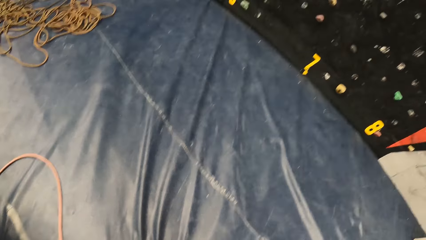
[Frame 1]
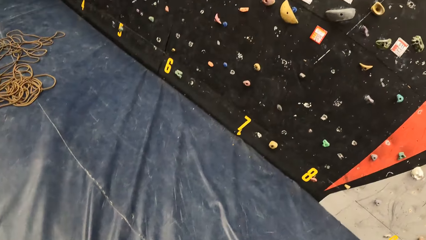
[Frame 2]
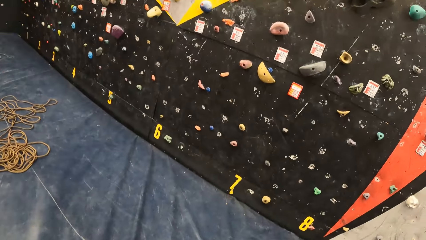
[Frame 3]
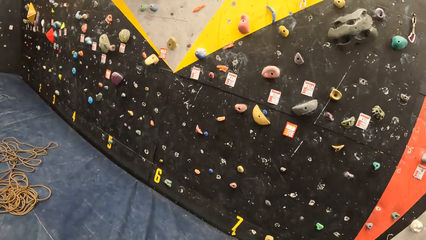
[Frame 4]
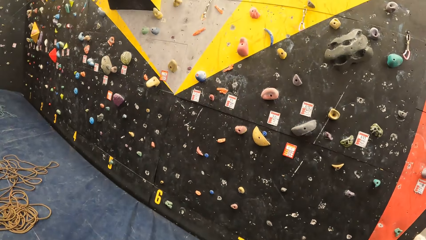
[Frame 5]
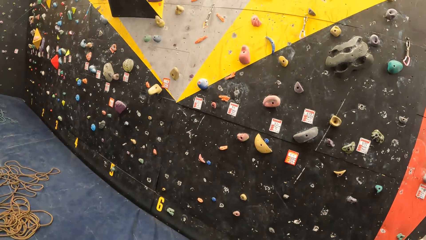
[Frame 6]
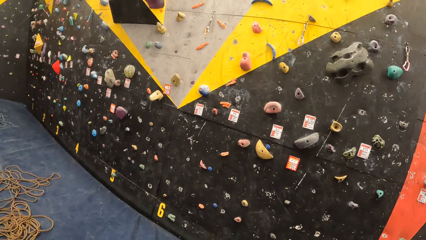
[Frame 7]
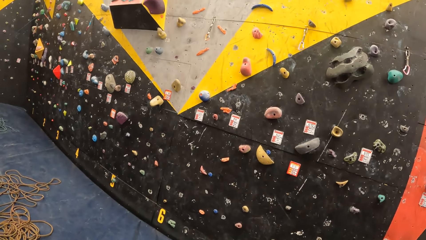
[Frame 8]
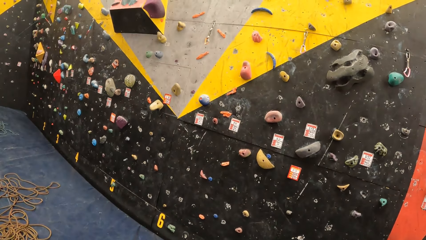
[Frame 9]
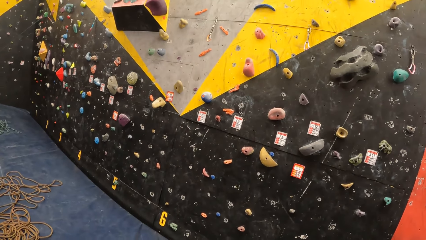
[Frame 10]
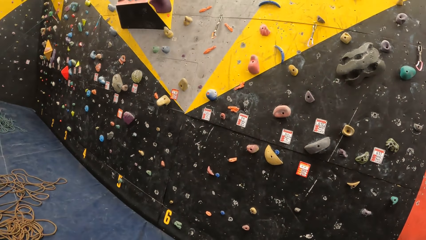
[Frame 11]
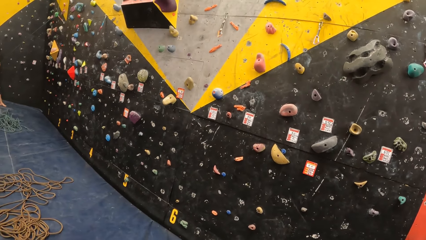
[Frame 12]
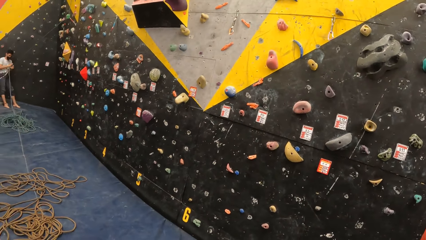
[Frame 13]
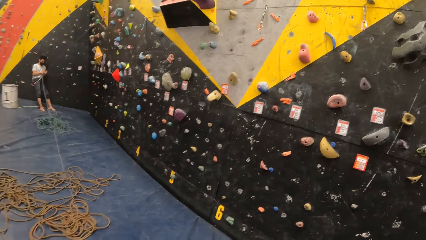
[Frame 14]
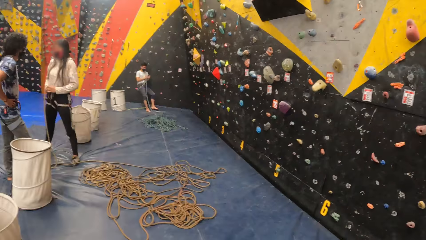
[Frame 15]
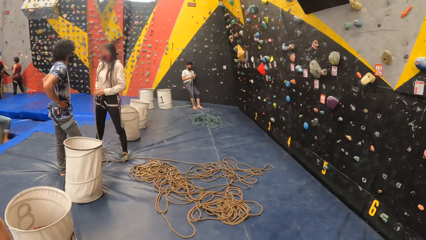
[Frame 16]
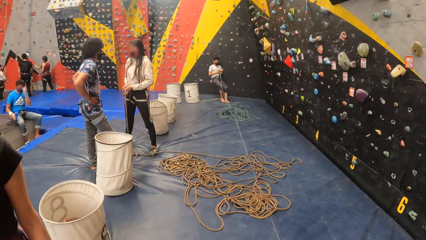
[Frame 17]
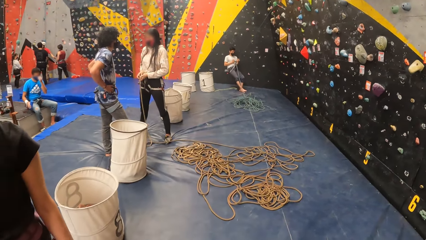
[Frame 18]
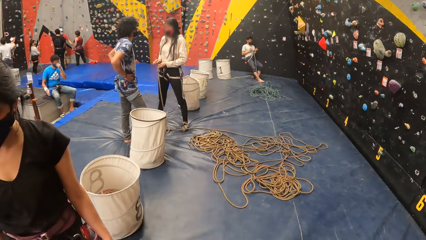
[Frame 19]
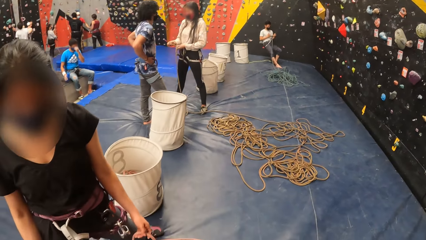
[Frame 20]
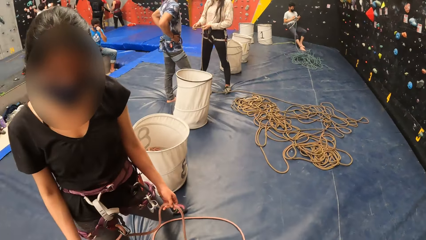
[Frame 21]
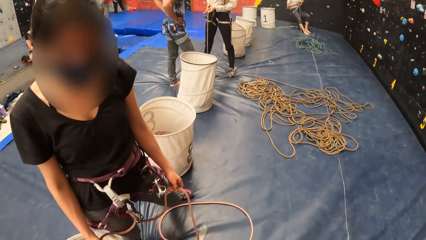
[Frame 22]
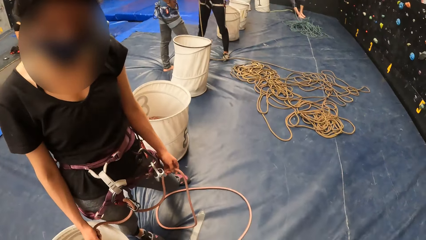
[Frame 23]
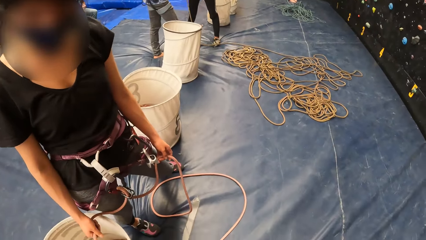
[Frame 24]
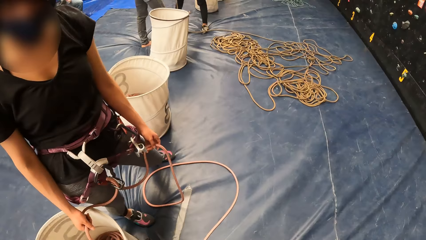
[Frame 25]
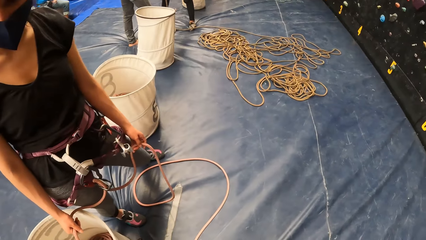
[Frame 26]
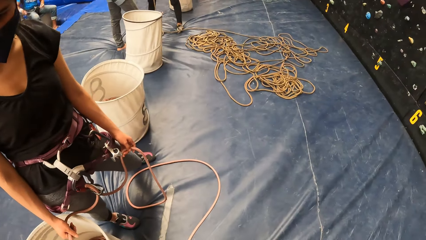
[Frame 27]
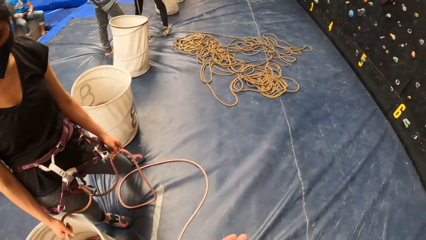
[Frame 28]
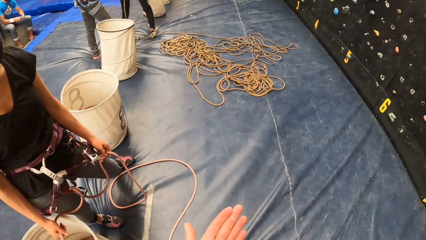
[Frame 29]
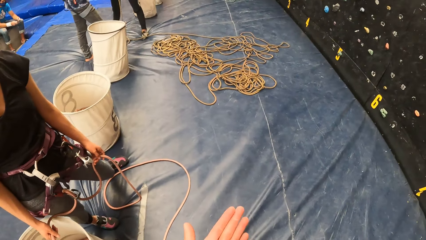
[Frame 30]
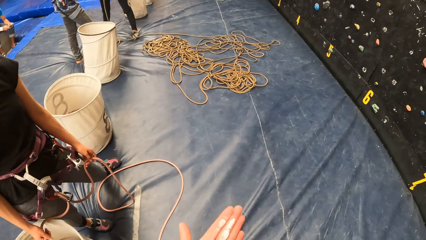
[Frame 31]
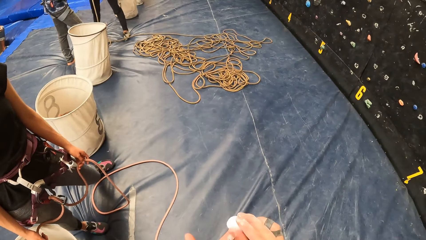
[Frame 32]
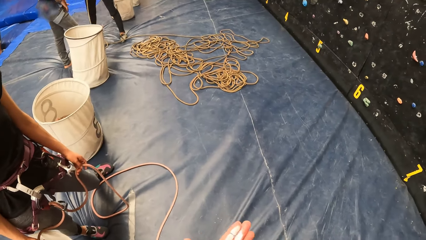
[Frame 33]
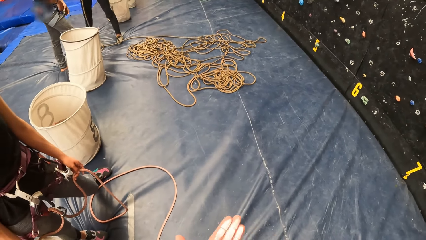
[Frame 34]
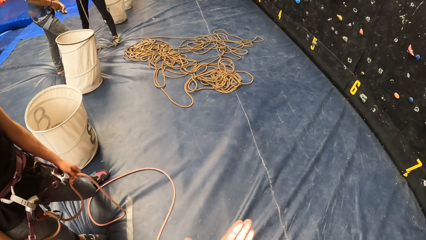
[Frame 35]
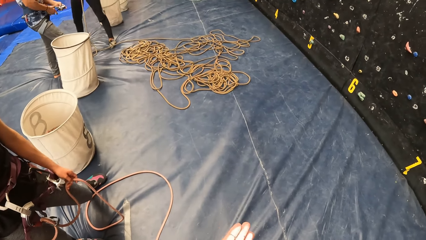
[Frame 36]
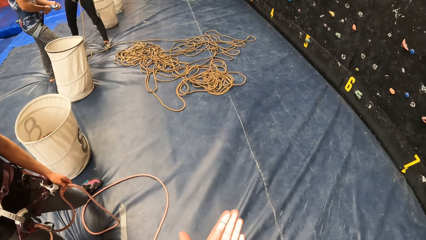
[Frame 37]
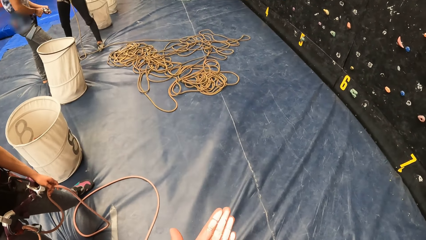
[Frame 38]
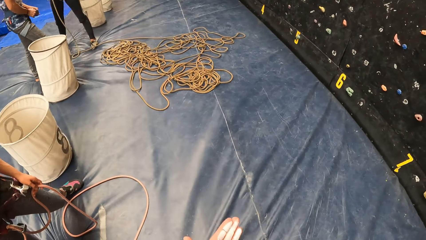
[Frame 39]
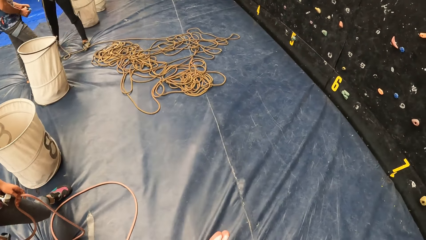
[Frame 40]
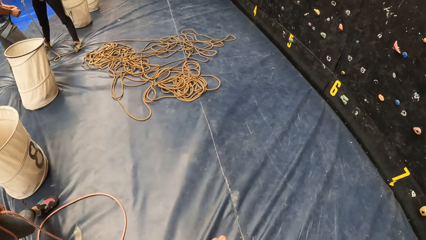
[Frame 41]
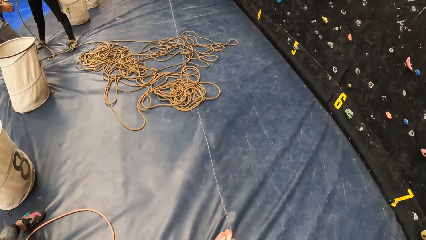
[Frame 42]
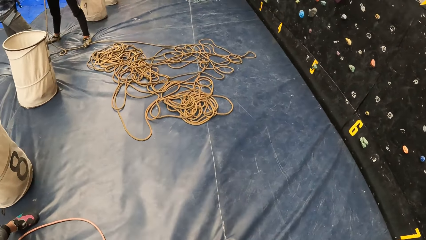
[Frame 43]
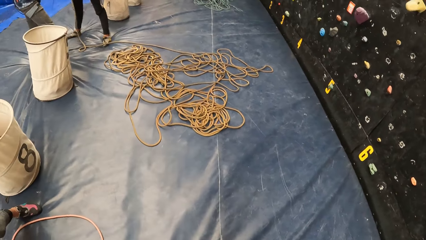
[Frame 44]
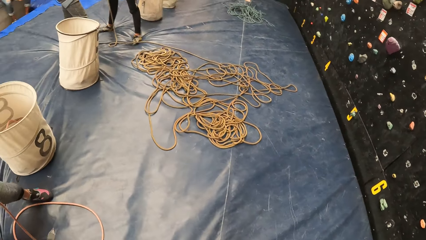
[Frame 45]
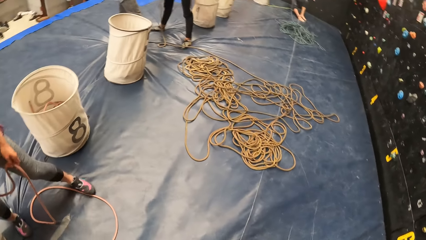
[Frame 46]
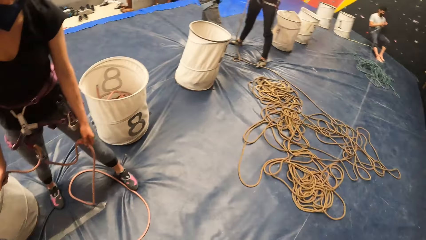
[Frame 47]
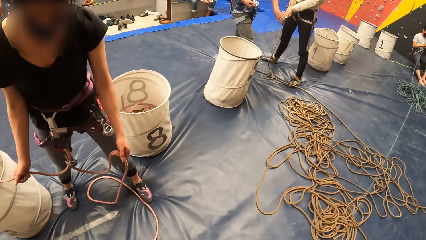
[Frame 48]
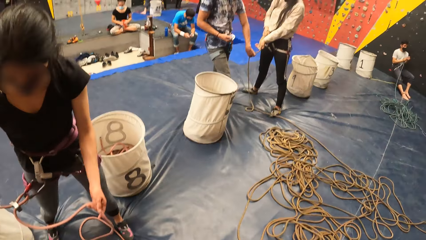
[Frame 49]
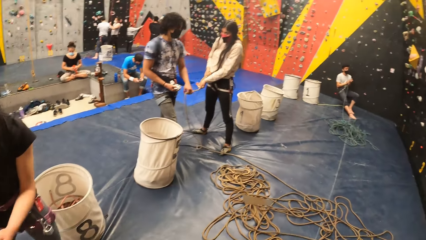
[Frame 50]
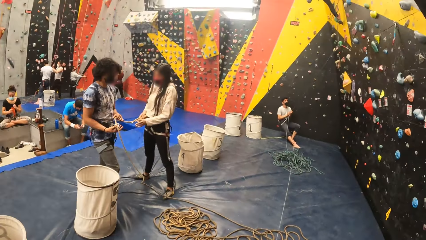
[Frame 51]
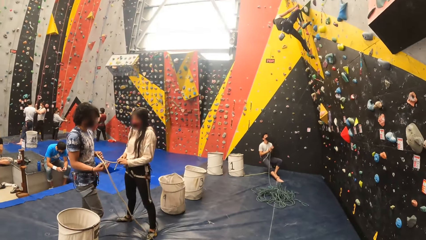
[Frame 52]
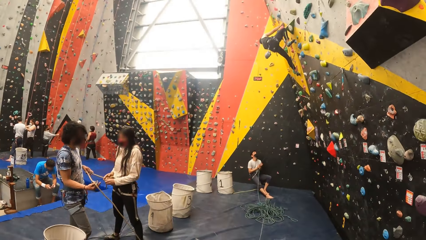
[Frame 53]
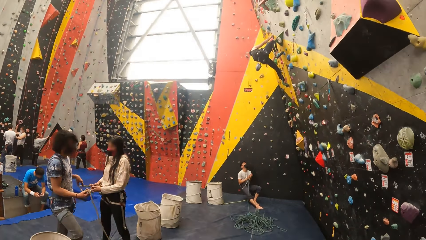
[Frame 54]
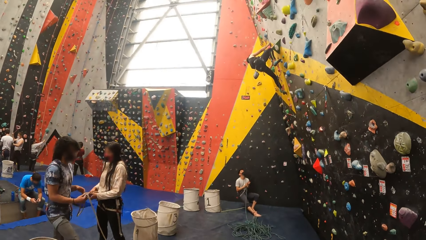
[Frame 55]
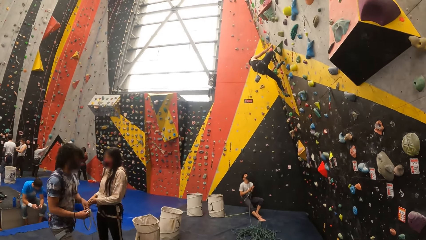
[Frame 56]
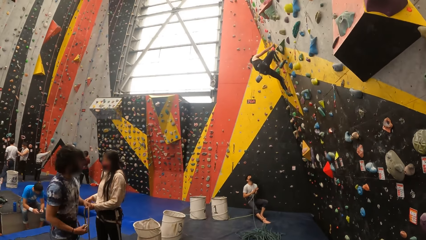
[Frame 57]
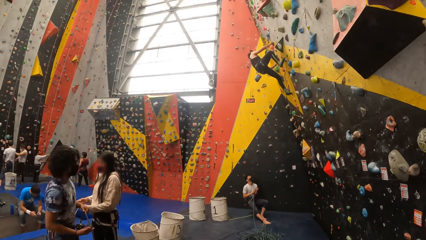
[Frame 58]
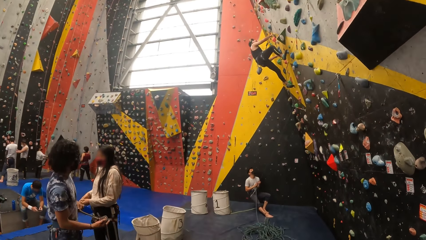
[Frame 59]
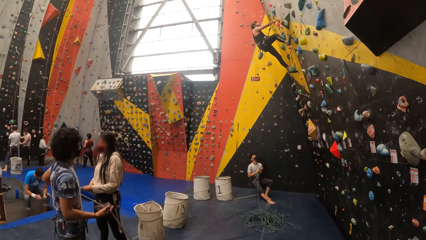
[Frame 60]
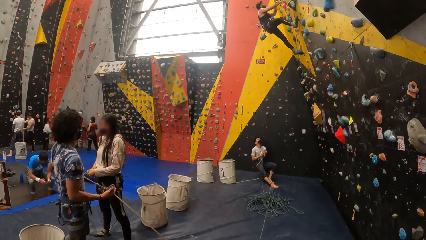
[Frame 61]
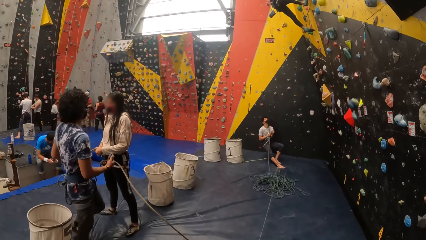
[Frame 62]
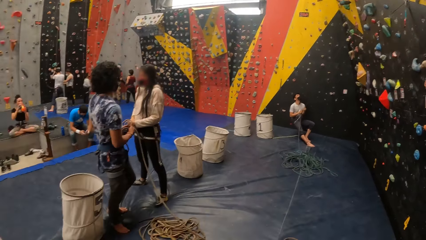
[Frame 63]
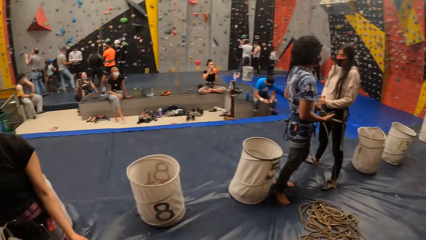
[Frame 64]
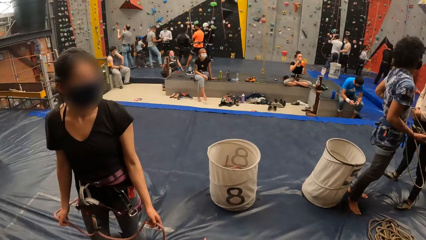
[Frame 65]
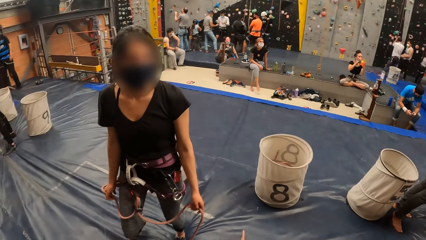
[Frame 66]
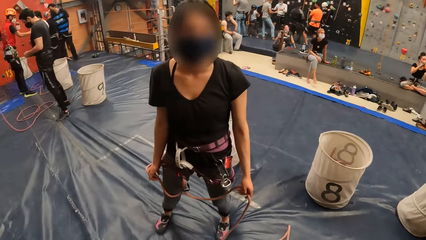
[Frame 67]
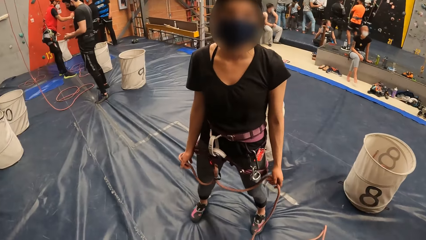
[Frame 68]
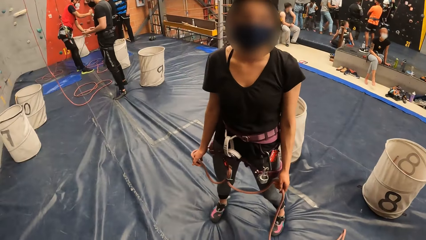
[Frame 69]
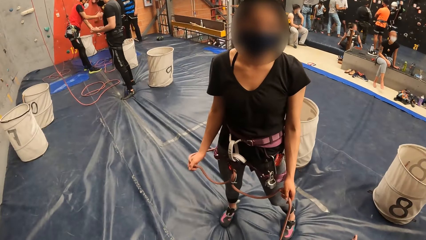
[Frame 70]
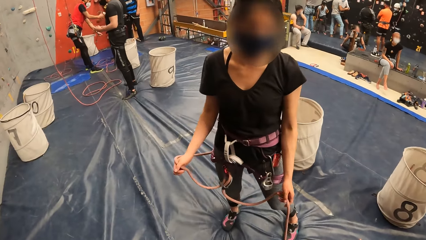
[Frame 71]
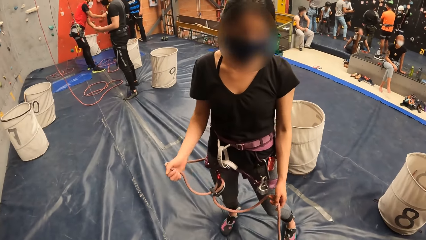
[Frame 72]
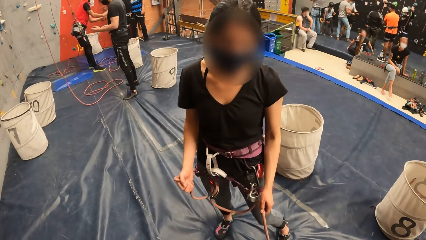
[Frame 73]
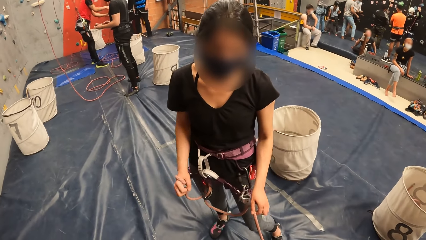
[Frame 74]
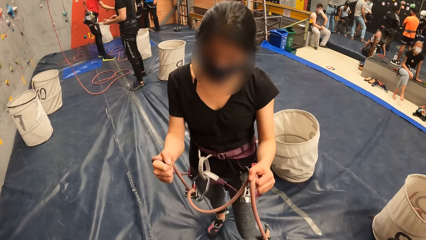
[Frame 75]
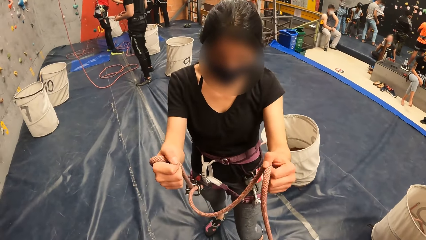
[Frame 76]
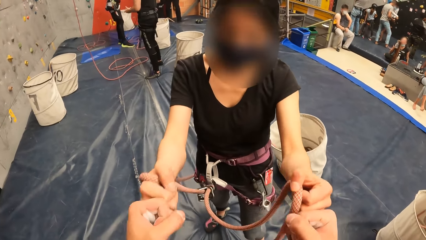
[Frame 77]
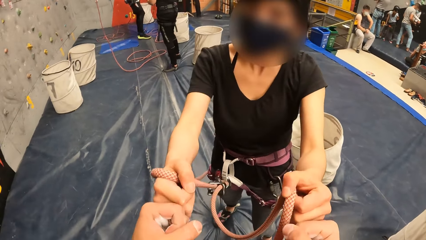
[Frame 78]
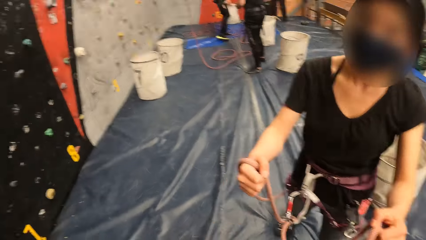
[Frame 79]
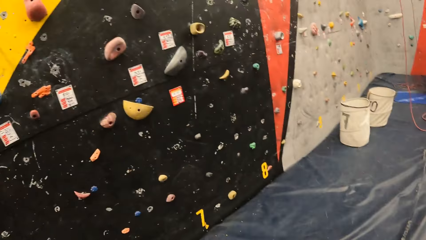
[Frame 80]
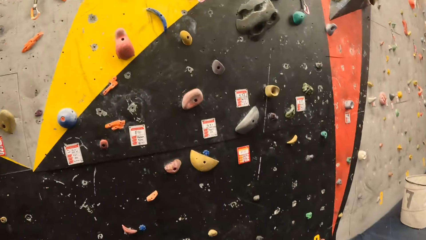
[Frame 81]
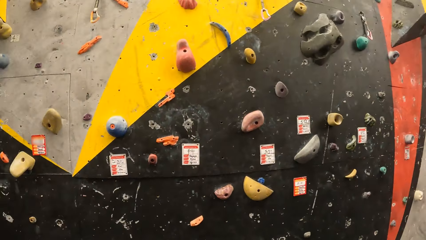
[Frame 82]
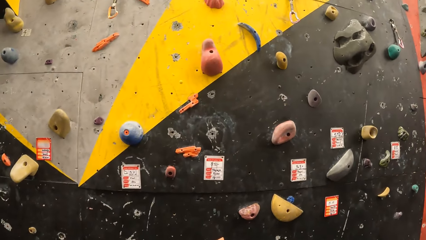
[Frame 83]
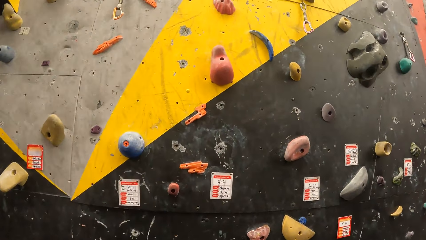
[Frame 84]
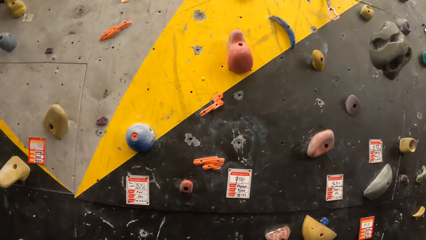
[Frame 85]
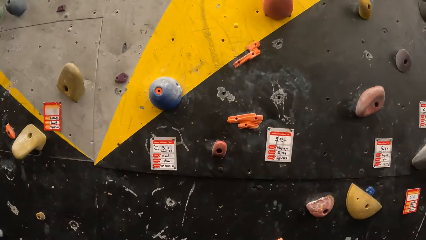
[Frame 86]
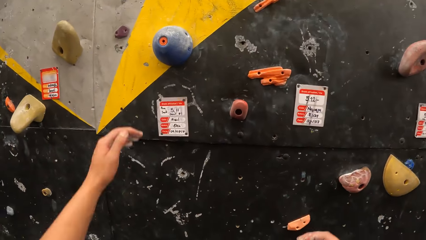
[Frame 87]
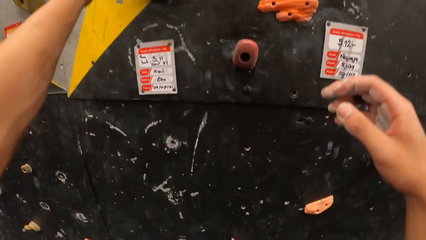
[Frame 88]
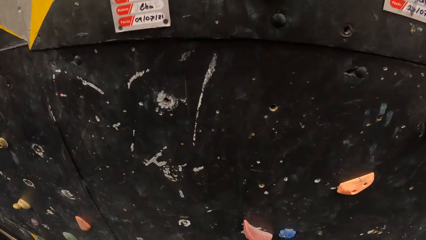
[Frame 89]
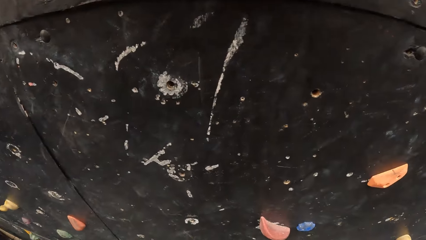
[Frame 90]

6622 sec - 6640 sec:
The camera wearer looks around. They greet a woman with both hand fists.
